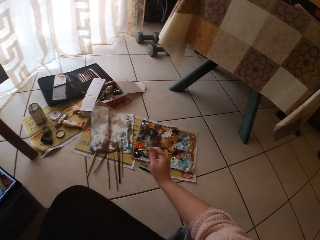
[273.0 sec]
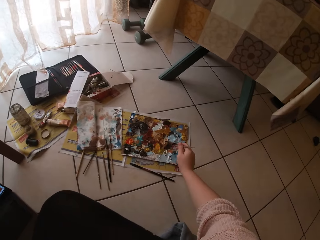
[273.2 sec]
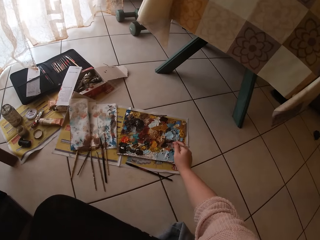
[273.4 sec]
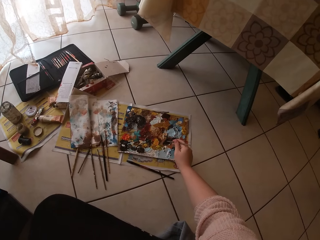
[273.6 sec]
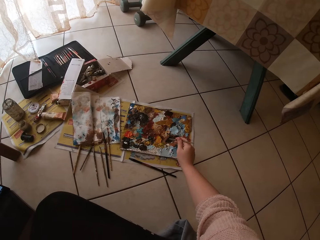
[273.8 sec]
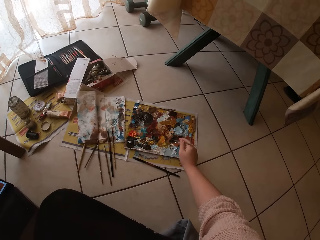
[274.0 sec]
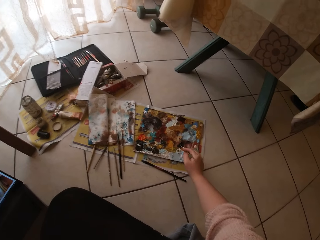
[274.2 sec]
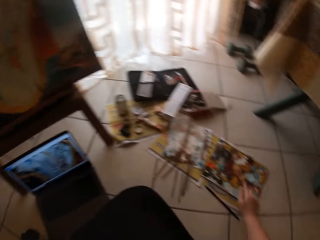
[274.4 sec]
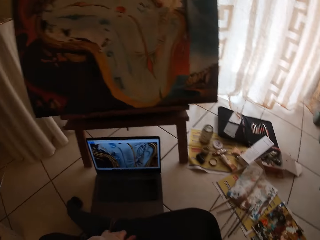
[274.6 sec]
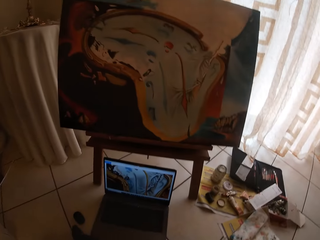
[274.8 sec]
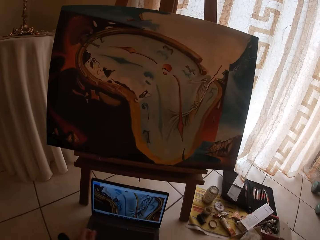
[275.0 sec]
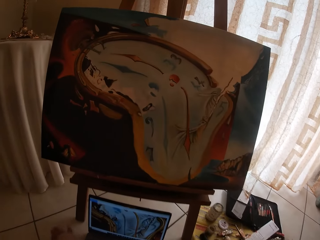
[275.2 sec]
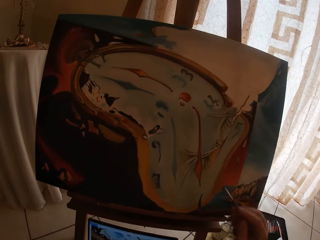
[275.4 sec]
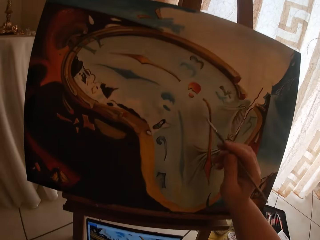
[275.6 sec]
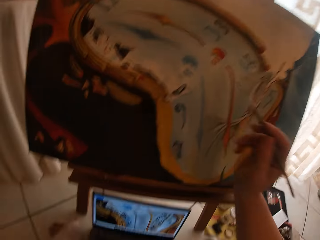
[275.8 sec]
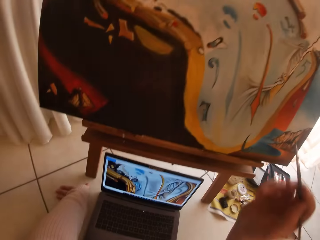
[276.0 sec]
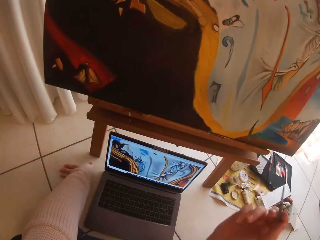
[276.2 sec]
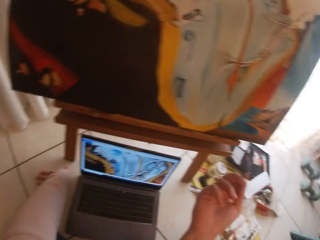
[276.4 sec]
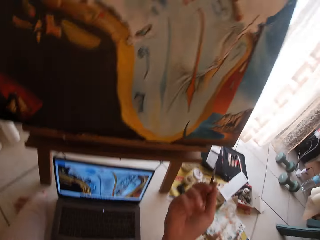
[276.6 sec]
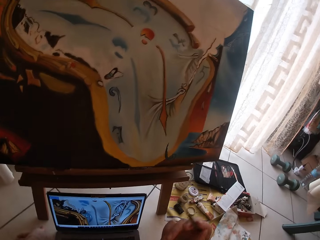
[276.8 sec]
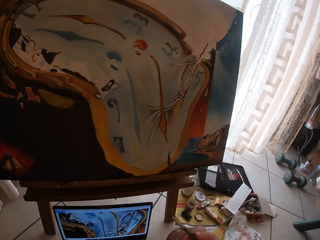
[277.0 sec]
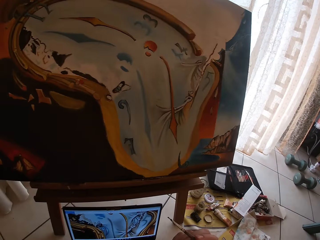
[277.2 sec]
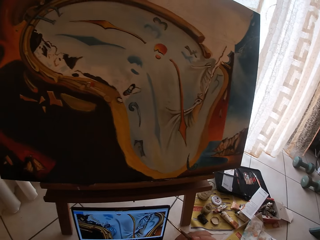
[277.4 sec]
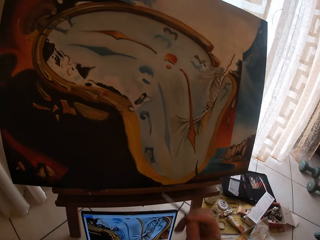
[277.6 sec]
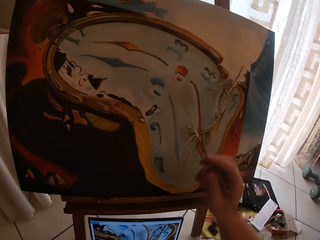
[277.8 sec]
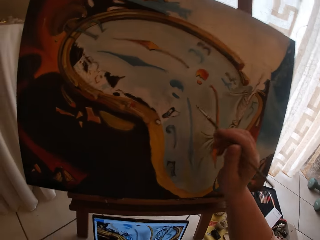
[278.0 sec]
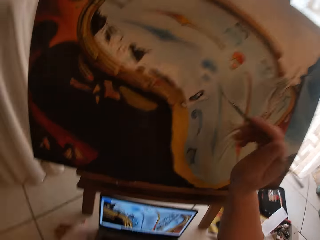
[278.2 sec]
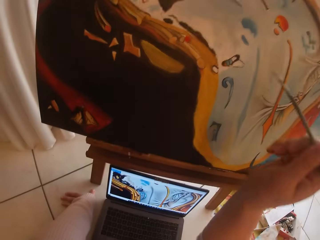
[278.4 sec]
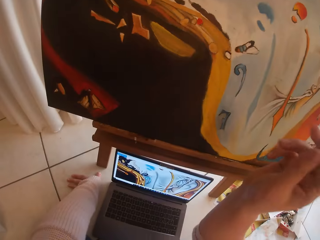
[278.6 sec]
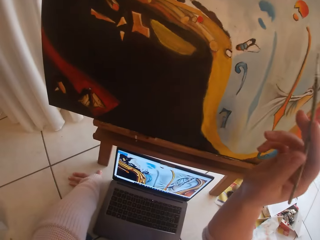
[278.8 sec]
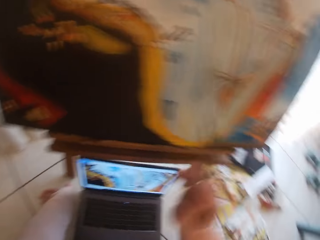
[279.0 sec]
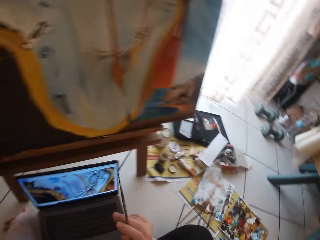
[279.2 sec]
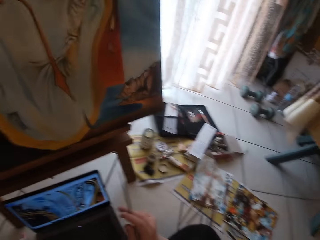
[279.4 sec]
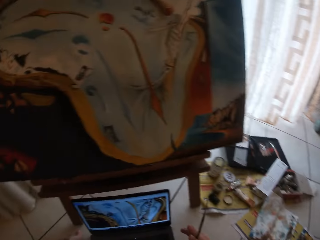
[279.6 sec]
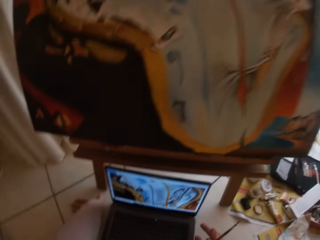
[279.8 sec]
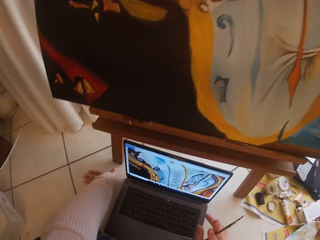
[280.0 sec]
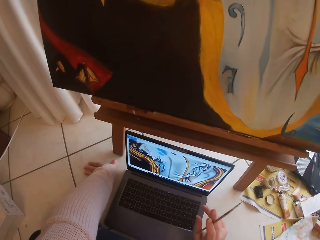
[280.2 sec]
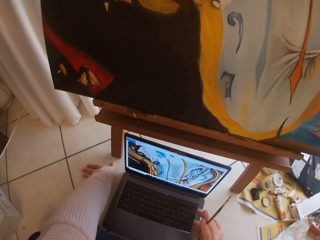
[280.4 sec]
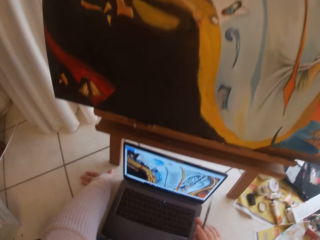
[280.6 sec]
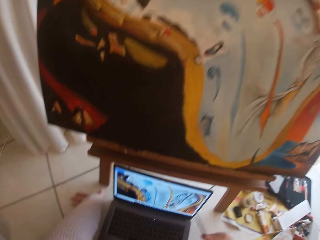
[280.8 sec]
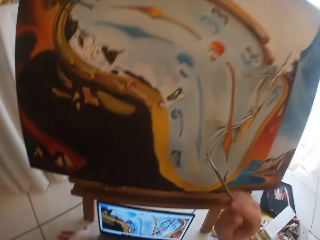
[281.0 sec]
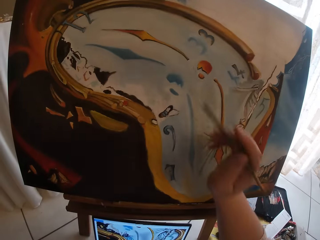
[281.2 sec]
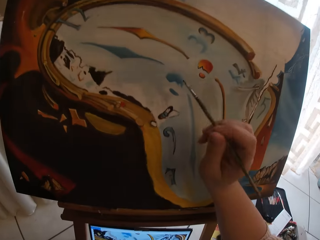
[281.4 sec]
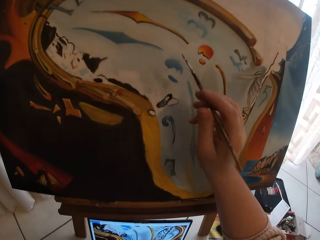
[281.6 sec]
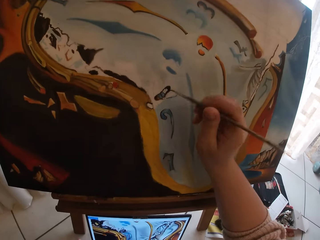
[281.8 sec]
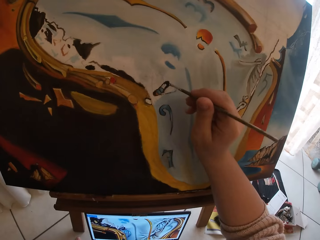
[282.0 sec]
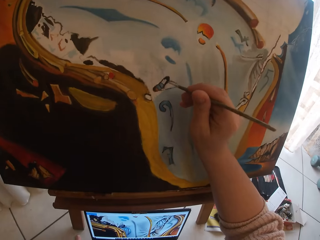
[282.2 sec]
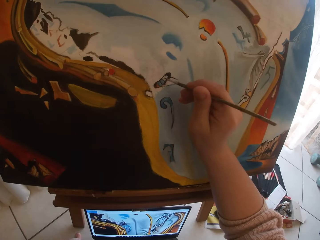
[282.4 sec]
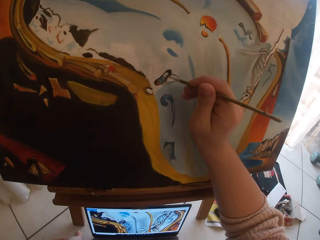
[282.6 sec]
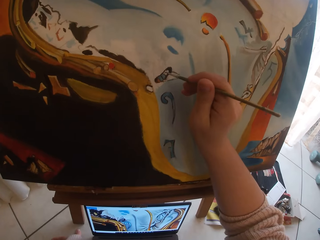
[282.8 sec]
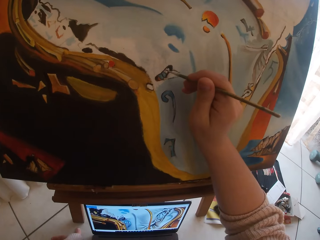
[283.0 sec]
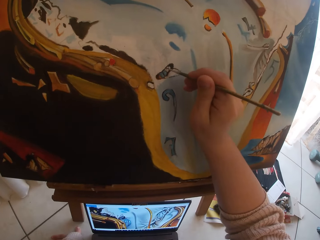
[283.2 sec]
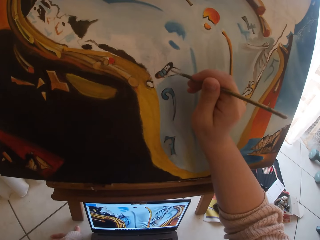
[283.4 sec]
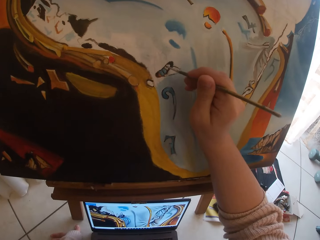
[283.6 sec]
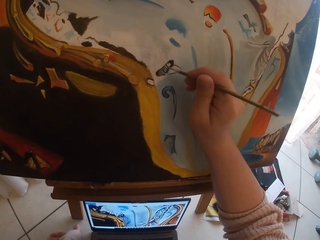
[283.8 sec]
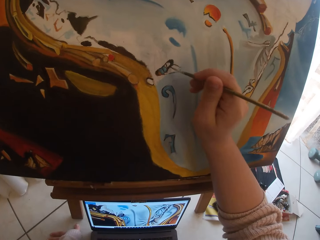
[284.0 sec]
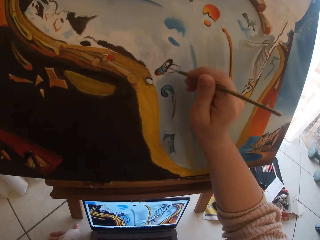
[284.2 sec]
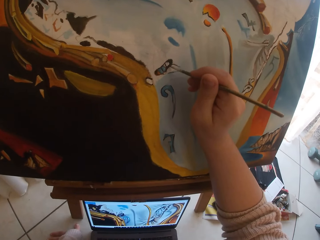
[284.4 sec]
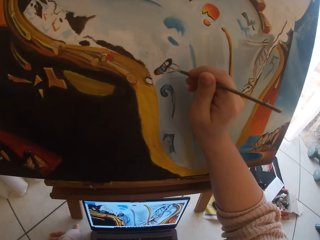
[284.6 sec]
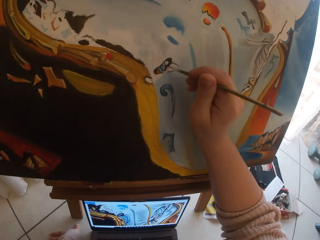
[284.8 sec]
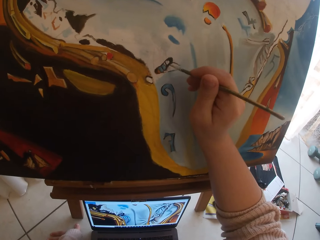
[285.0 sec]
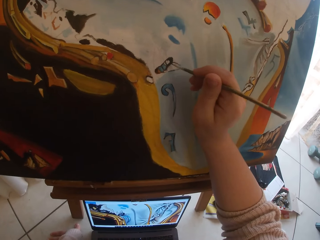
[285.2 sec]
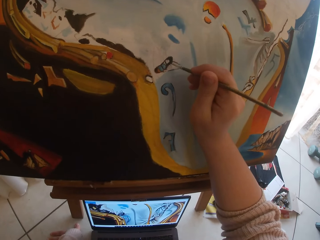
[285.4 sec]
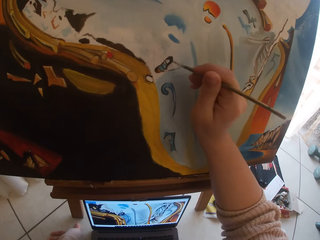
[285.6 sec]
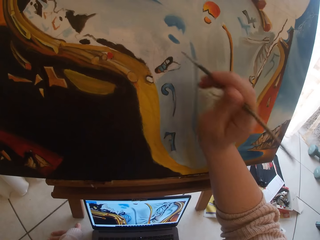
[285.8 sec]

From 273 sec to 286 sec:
The camera wearer draws the paper on the floor. They swirl the brush on the colour palette. They stop drawing the paper on the floor. They draw the paint. They paint the canvas.

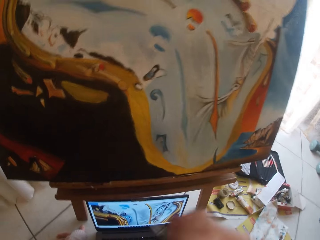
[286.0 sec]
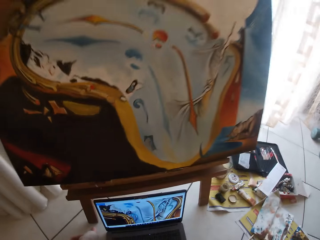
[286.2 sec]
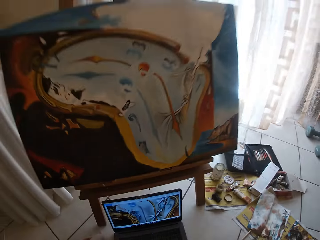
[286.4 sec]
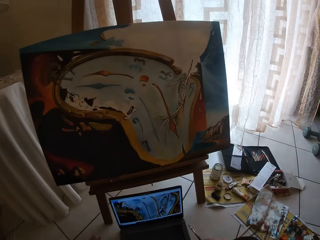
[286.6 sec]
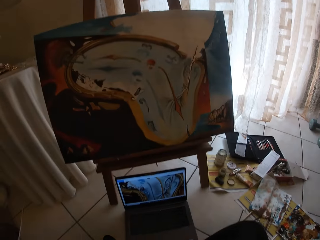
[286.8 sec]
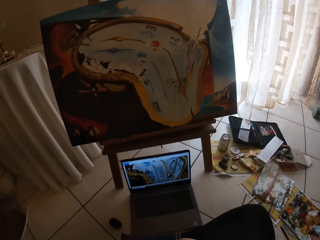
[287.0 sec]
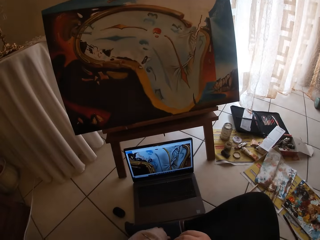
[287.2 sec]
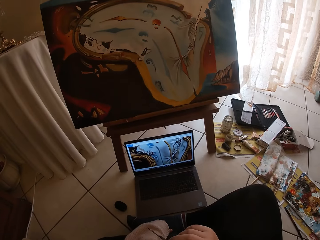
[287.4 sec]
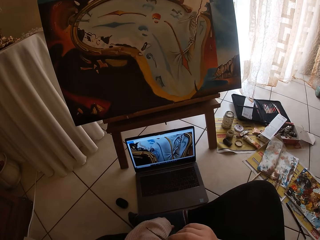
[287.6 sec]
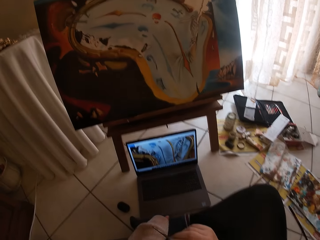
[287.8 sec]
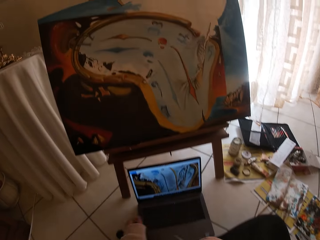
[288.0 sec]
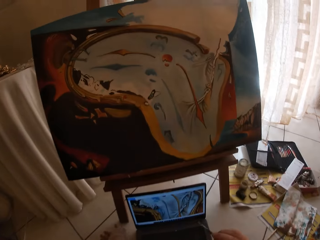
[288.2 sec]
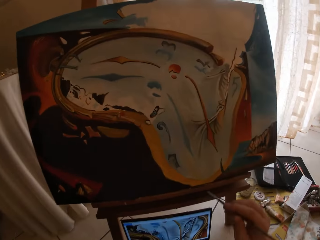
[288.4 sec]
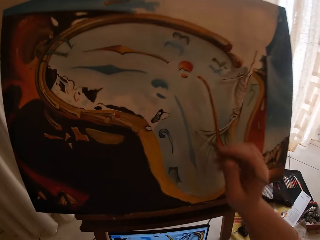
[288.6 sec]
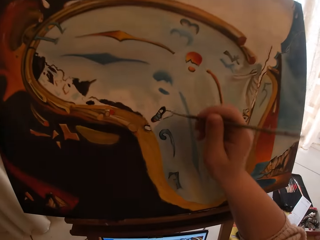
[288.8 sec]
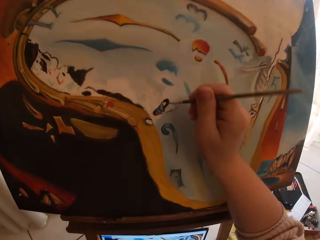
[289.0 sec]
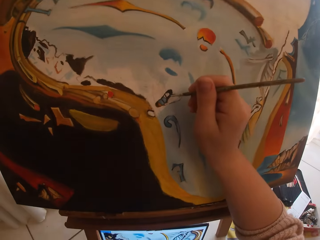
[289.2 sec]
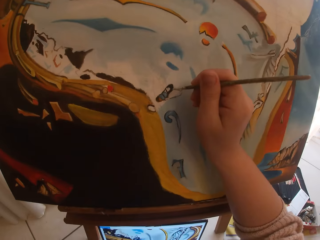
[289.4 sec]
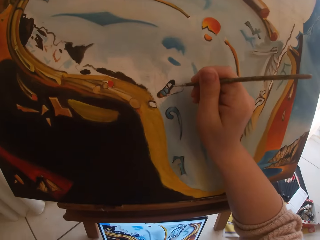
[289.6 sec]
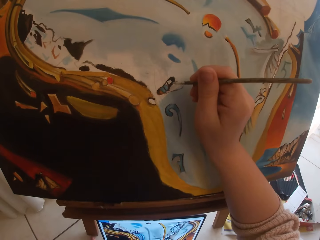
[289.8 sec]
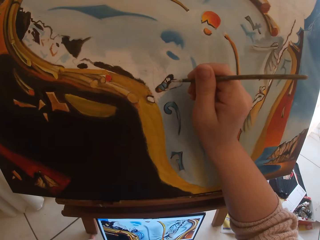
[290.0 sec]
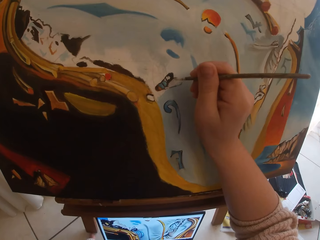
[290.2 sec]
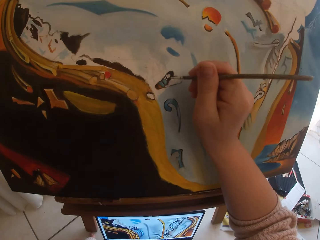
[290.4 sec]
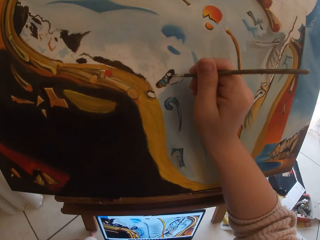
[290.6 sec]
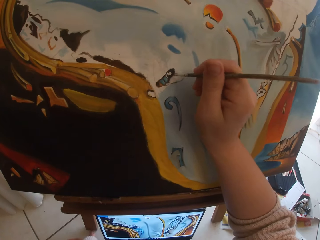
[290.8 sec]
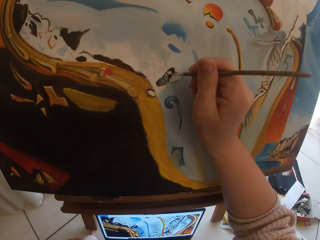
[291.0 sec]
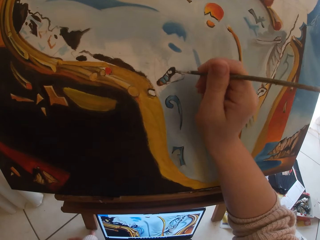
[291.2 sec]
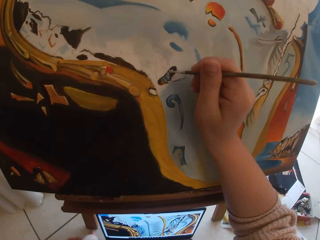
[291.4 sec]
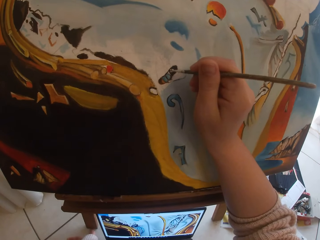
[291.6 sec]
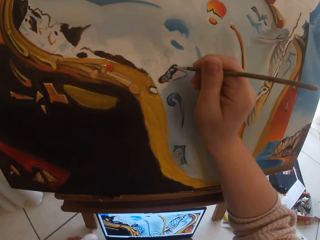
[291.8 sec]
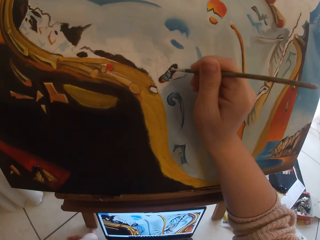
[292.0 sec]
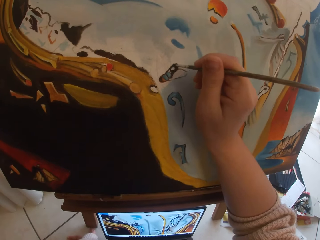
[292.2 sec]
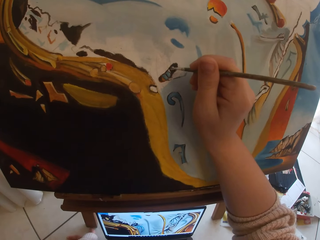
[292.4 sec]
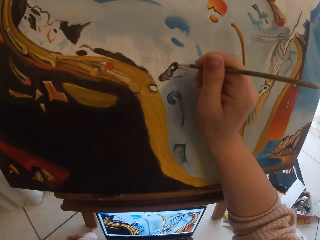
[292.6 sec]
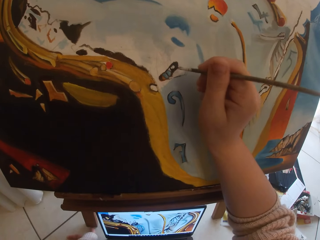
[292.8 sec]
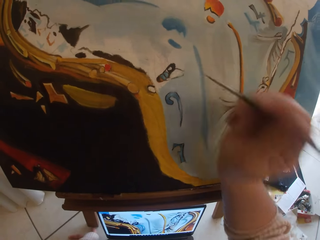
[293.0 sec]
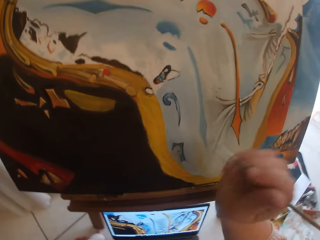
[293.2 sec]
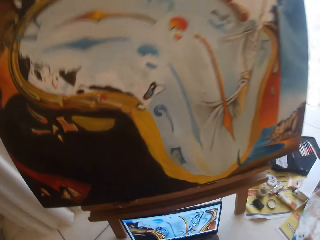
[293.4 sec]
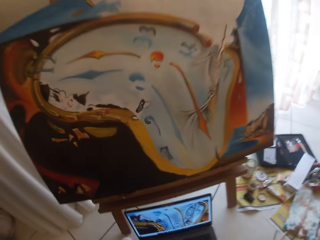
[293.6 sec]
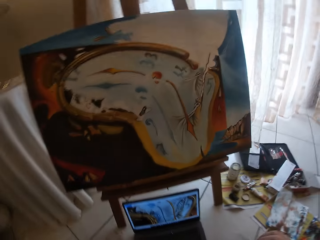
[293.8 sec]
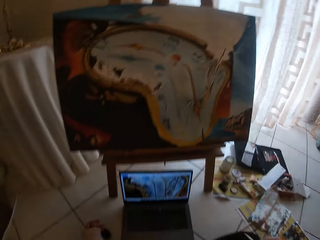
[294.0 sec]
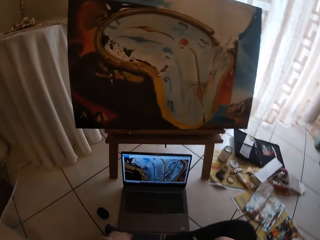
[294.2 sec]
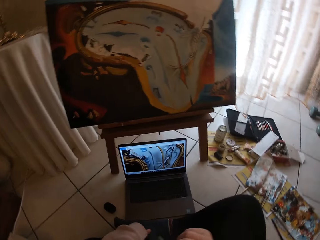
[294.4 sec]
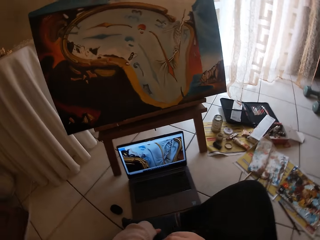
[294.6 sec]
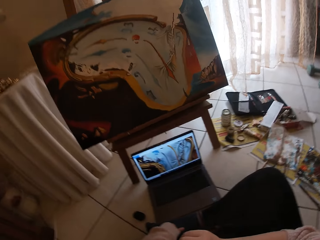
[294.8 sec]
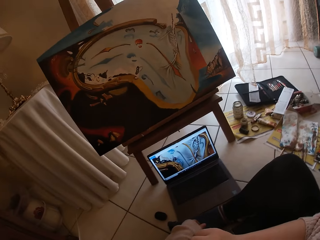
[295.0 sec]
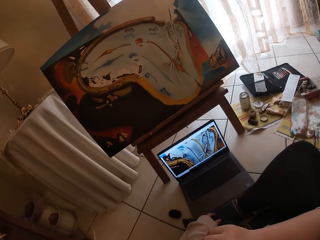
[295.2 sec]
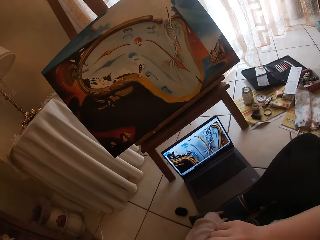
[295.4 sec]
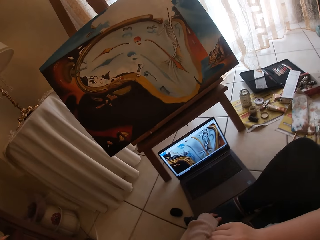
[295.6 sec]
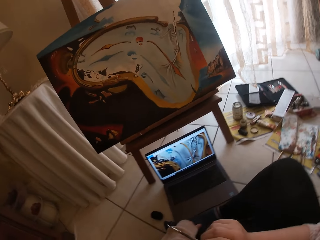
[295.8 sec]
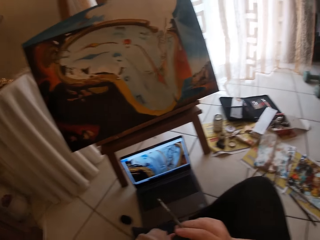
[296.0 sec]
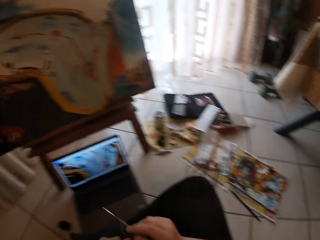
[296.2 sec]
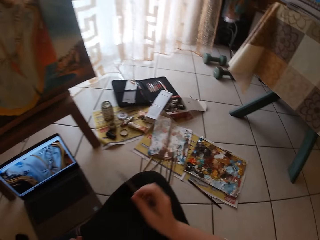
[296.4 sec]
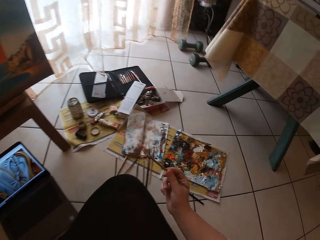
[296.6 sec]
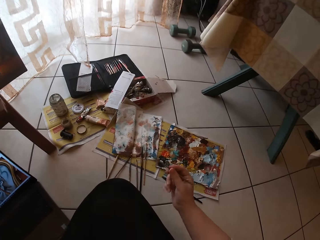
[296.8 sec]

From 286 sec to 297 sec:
The camera wearer looks at the canvas. They continue painting the canvas. They look at the canvas.
